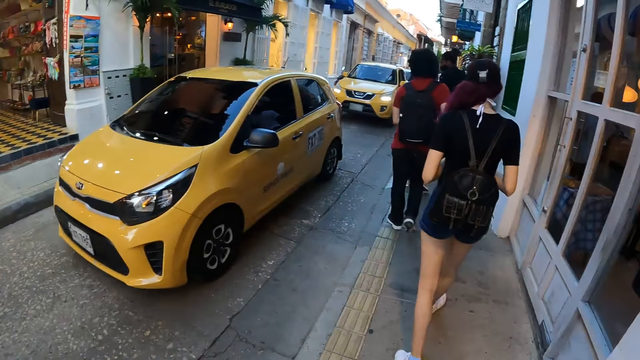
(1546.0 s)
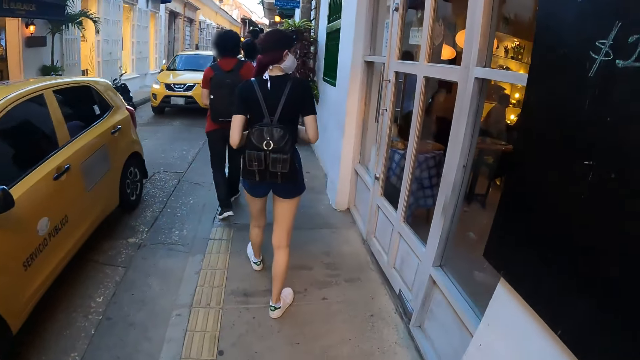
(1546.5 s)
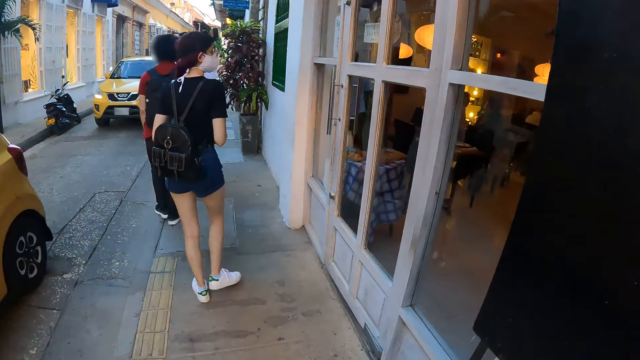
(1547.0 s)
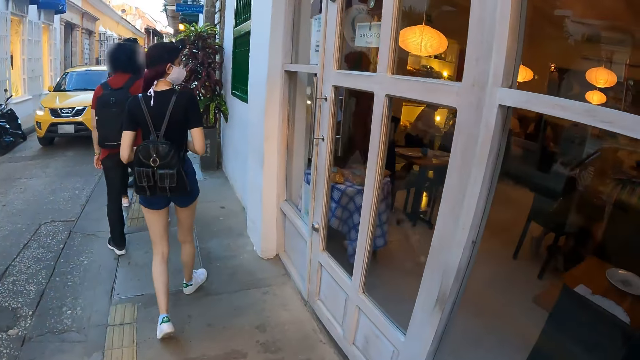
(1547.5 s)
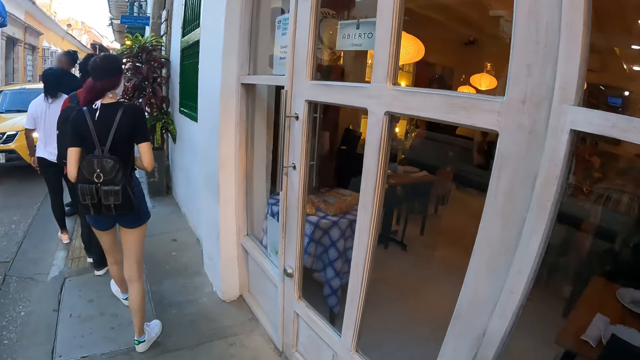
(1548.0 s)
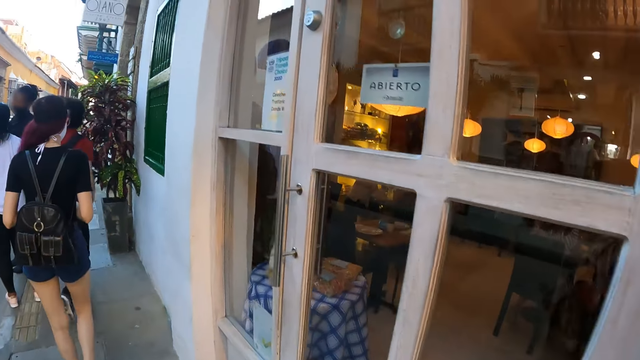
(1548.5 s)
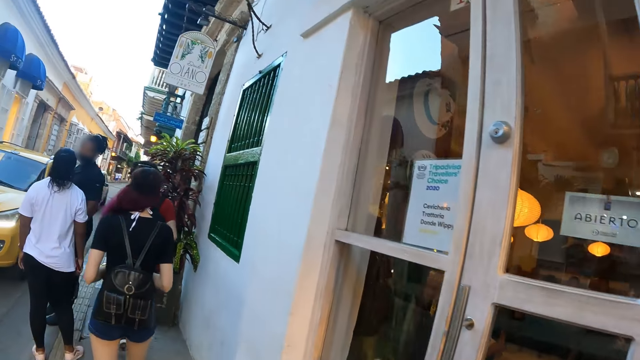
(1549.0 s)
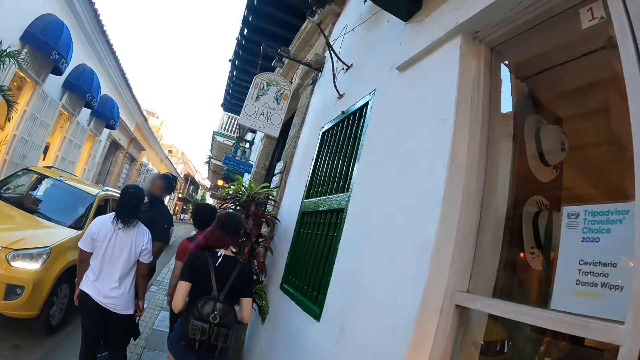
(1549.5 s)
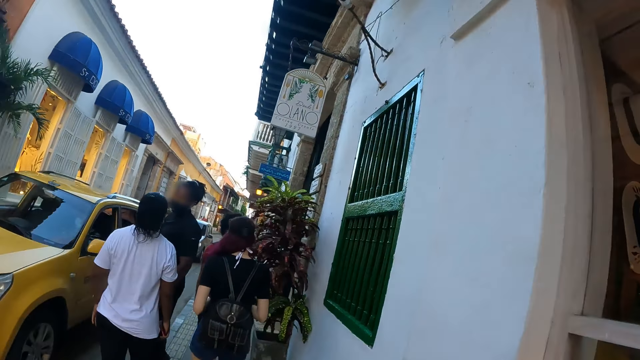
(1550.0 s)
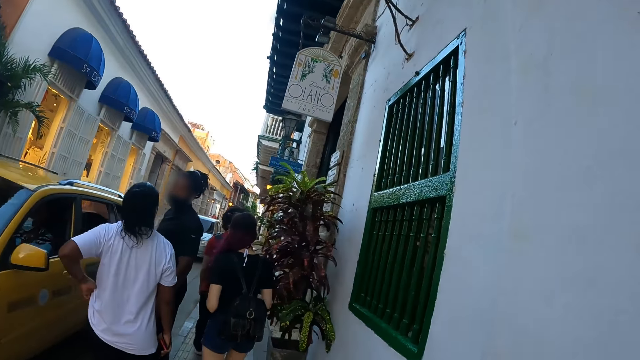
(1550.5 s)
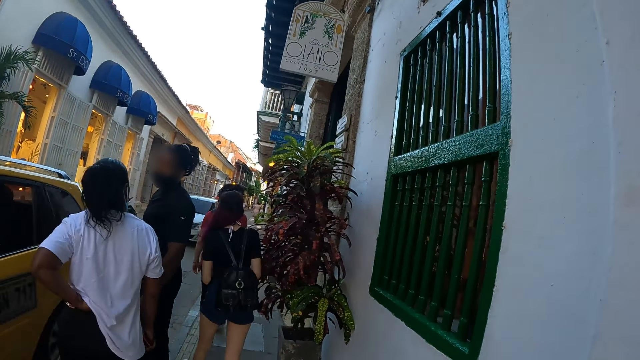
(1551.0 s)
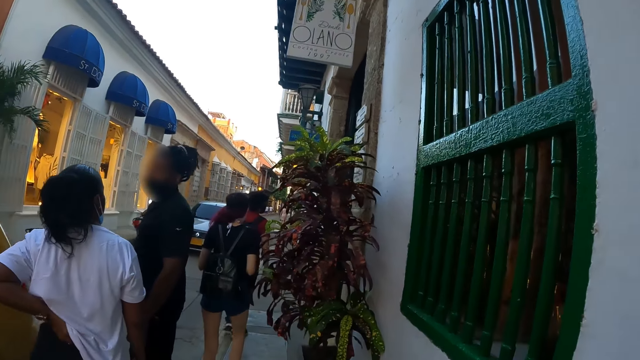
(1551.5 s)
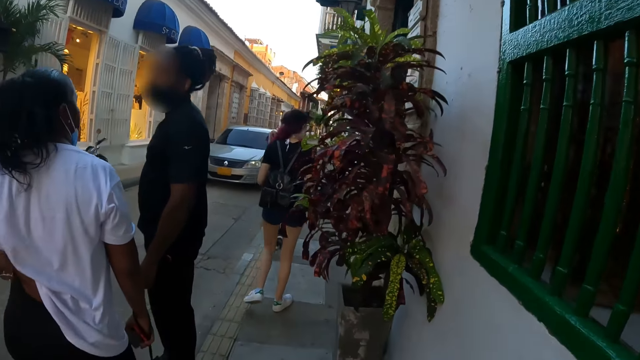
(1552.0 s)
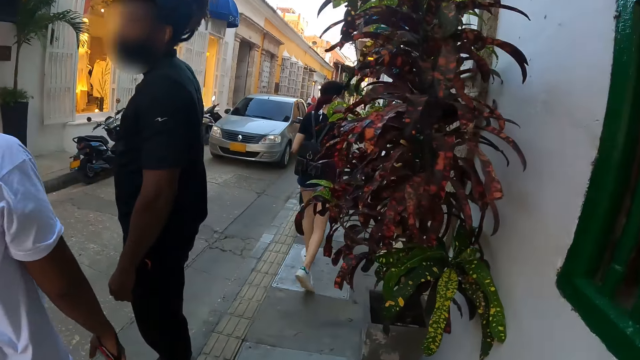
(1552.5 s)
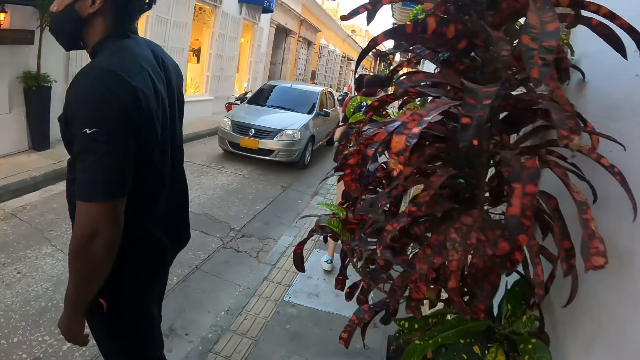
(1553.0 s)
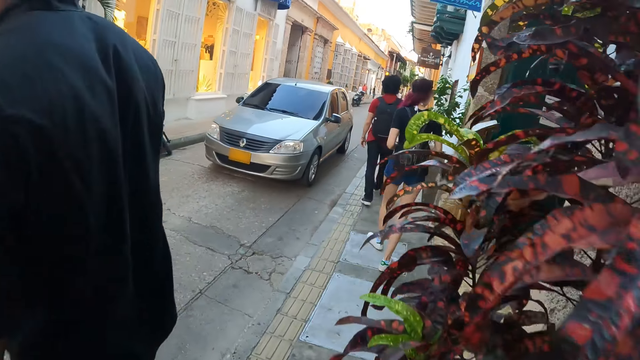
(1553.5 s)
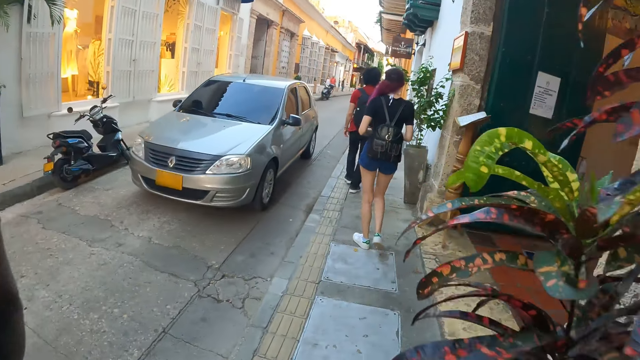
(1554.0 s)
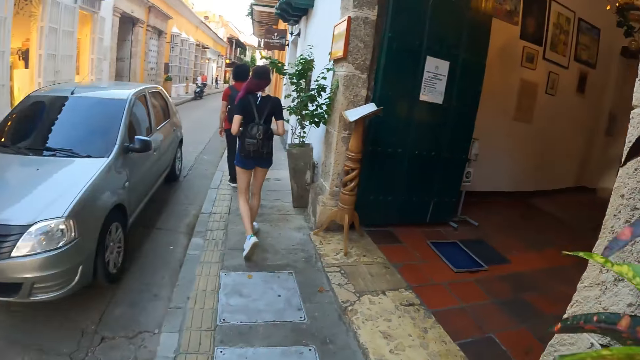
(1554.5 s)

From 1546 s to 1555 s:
The camera wearer walks on the pavement with two people.

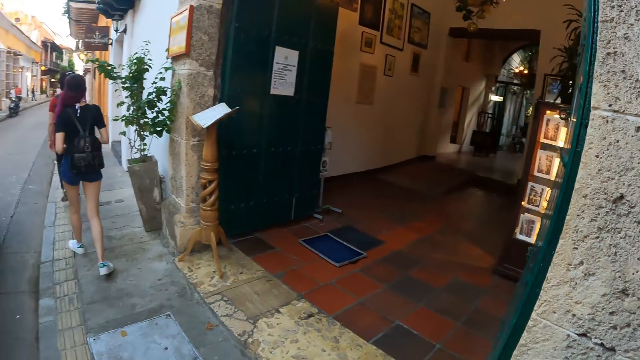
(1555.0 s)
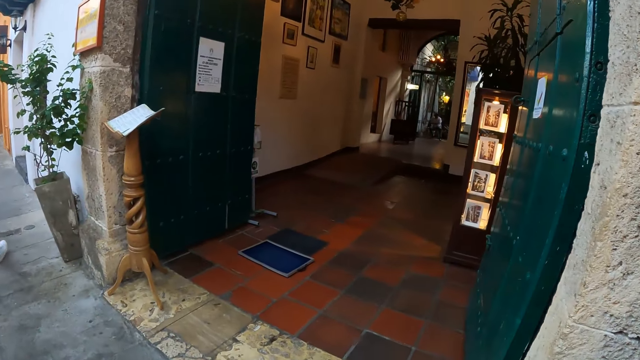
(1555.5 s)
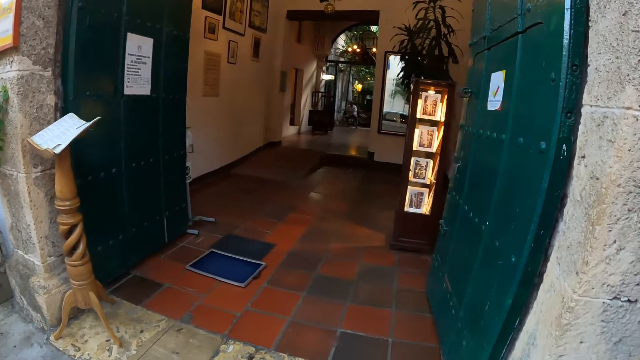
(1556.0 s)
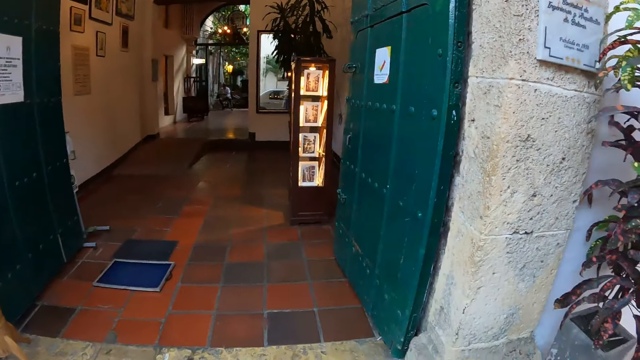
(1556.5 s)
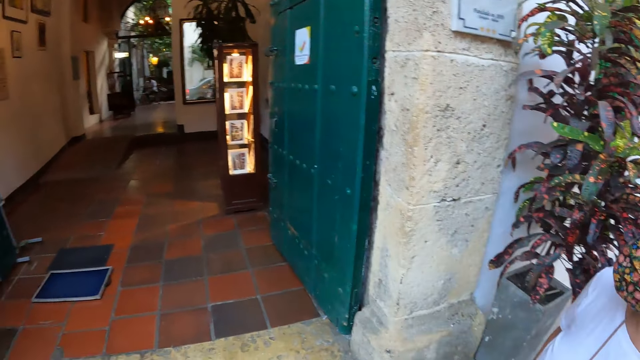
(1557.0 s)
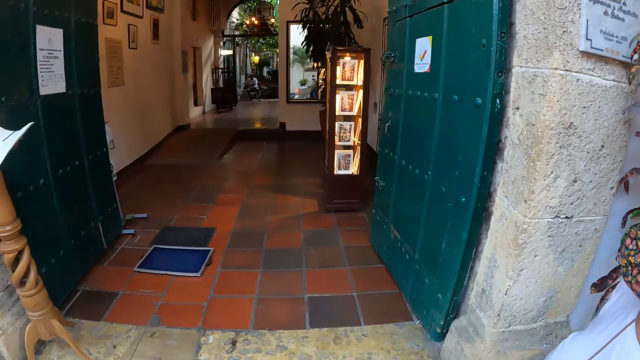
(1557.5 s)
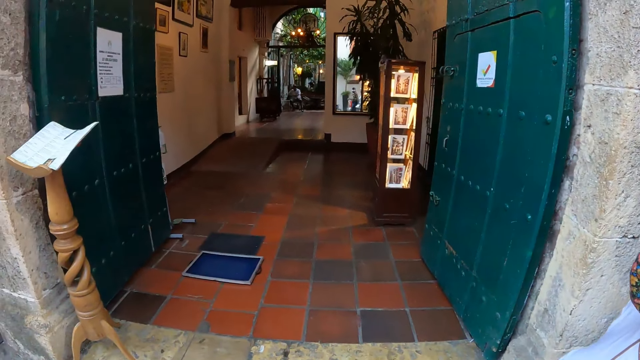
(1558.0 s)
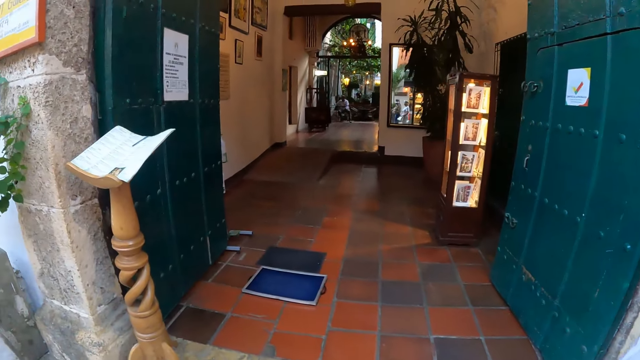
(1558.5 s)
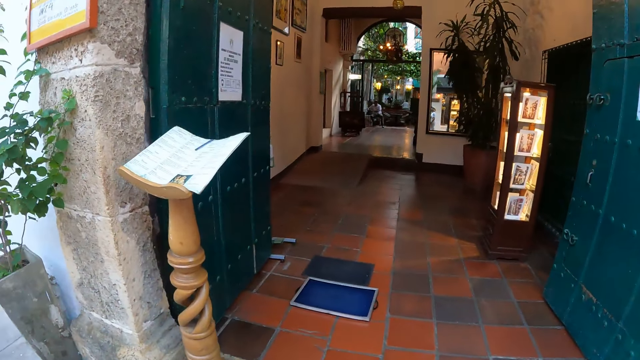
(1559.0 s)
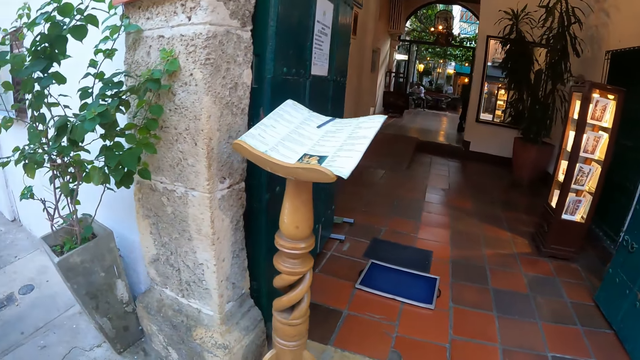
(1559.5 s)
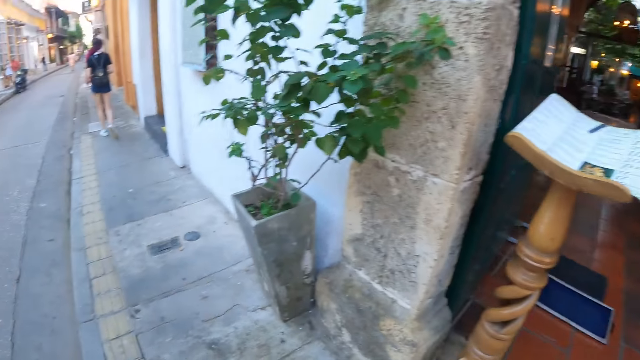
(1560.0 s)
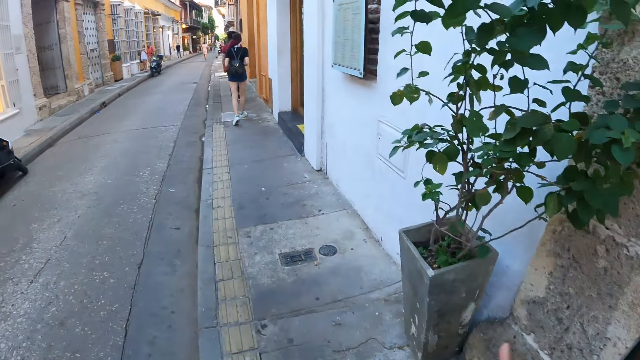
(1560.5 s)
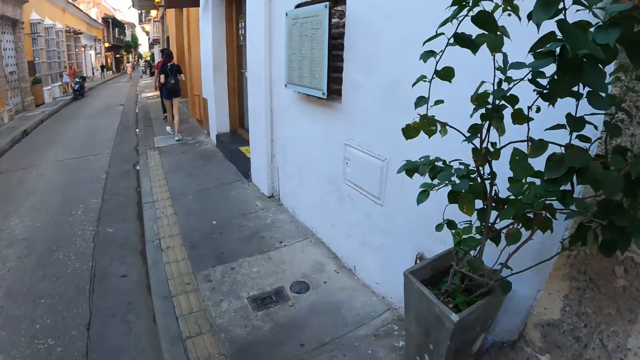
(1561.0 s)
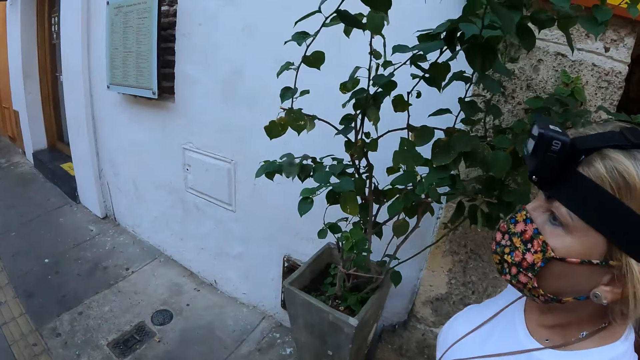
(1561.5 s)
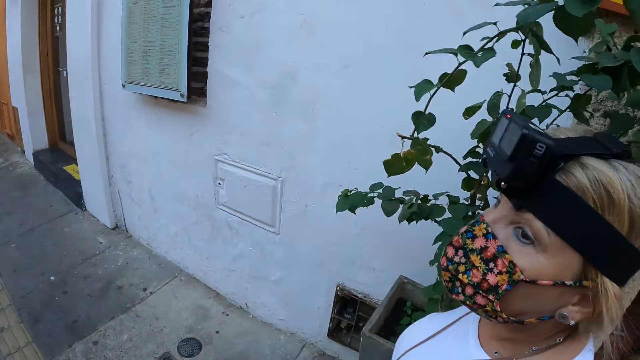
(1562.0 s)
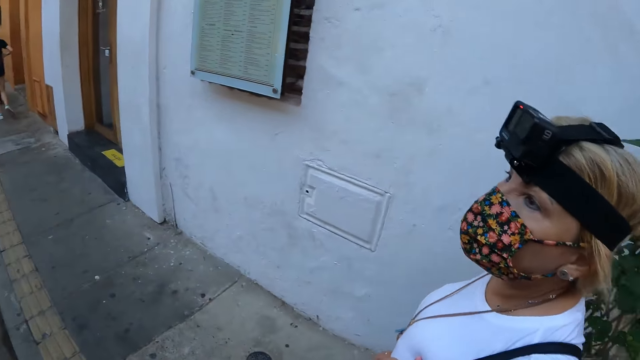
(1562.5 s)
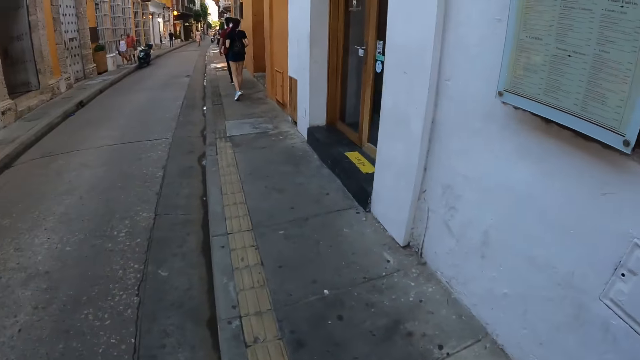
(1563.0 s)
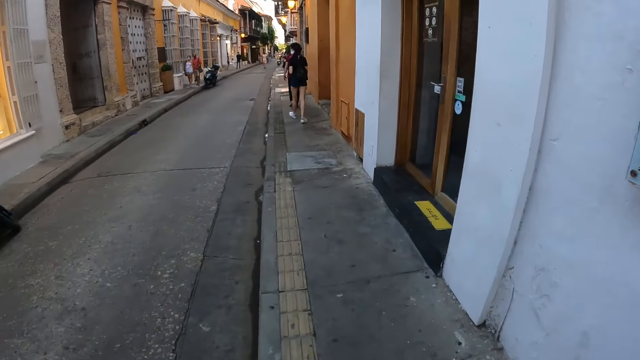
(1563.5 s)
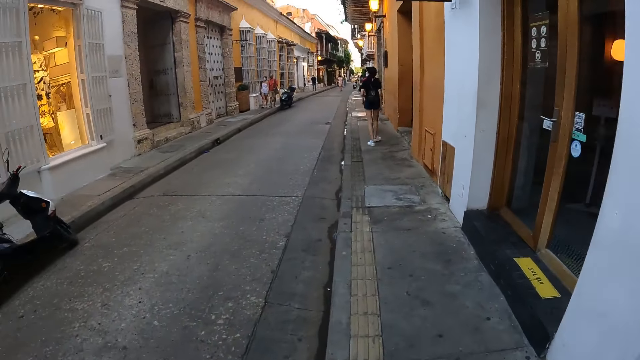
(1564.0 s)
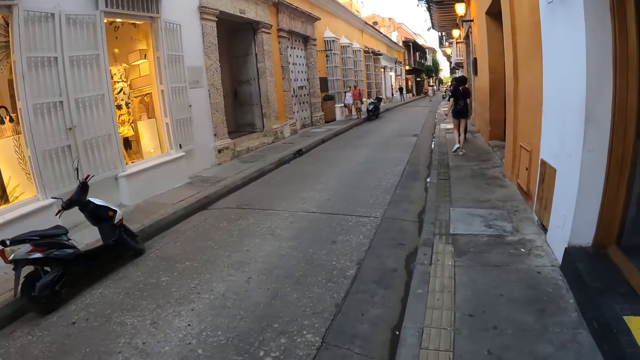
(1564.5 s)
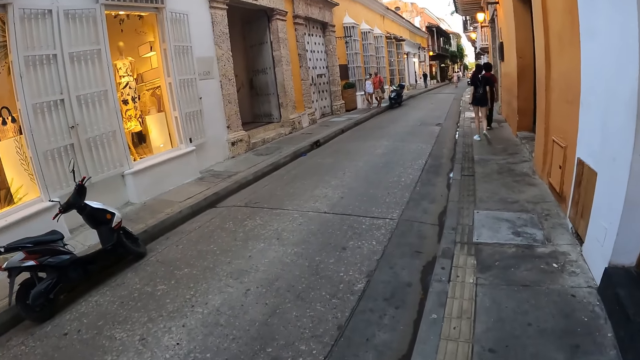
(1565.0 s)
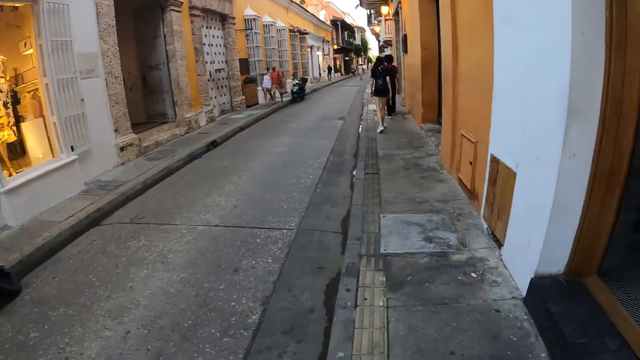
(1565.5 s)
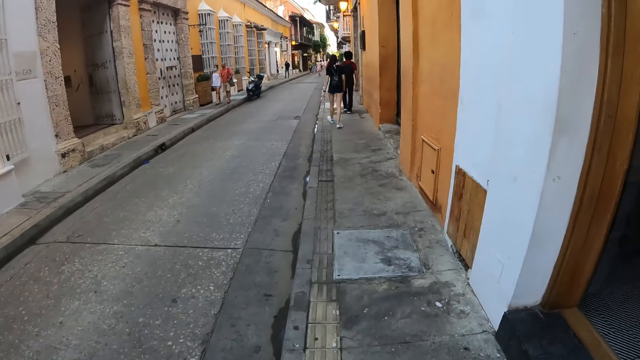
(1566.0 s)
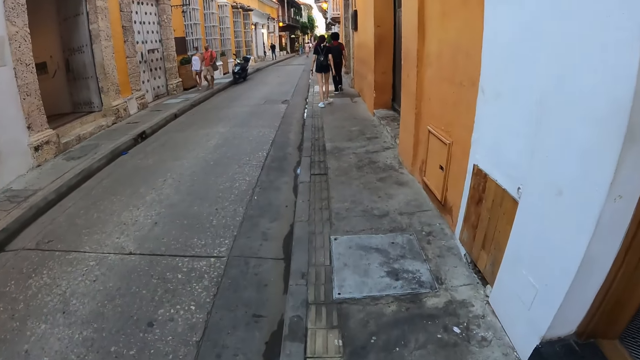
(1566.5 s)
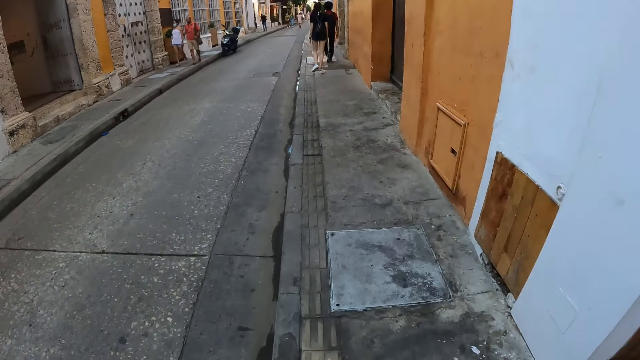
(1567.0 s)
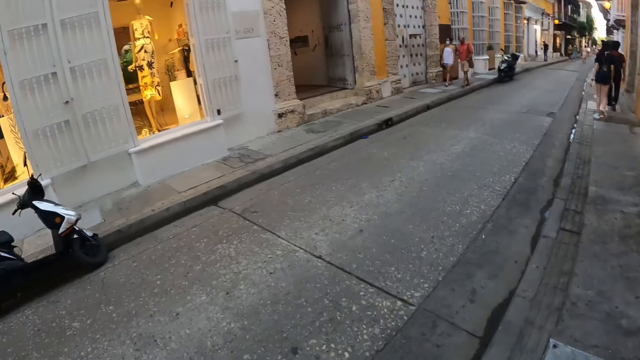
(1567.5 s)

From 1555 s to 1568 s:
The camera wearer stares at the building. They walk on the pavement with two people. They interact with a woman. They walk forward on the street.
